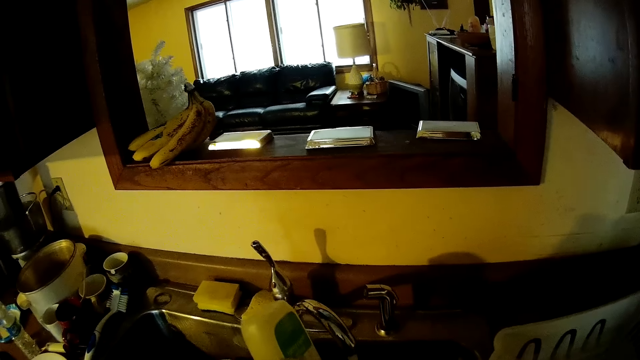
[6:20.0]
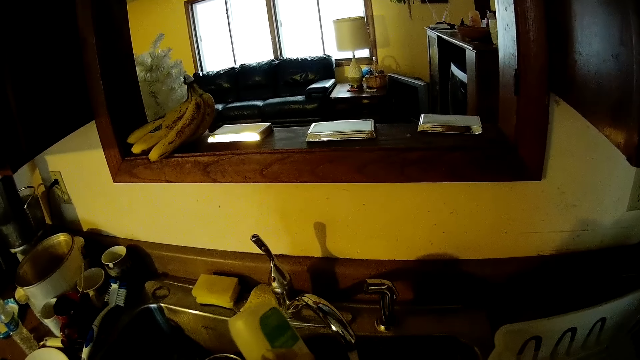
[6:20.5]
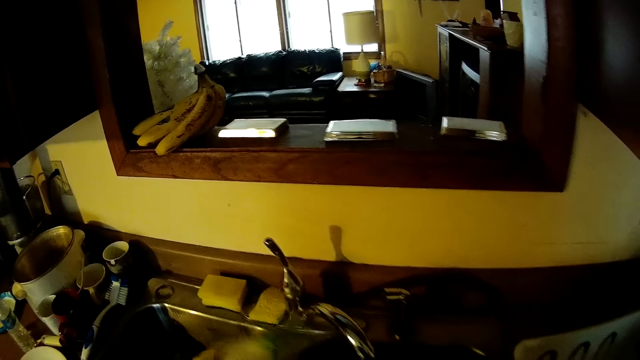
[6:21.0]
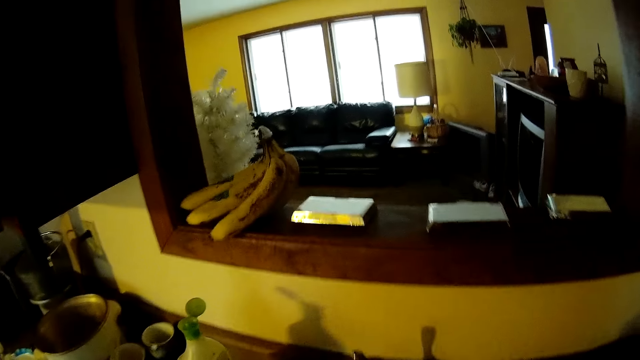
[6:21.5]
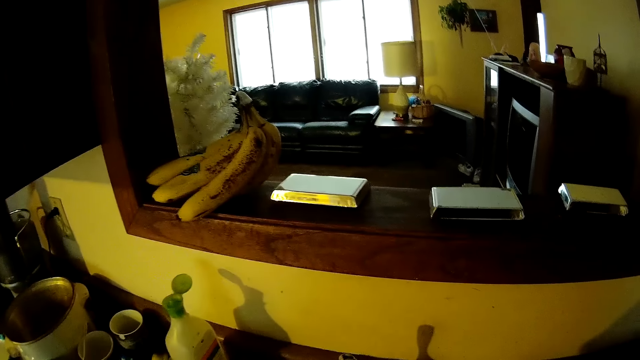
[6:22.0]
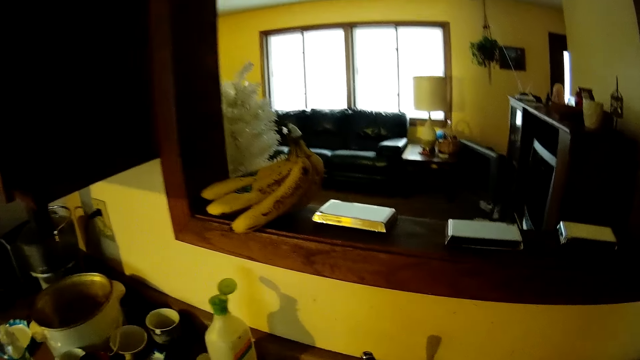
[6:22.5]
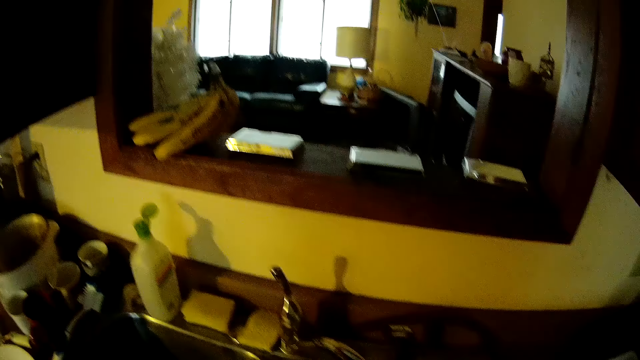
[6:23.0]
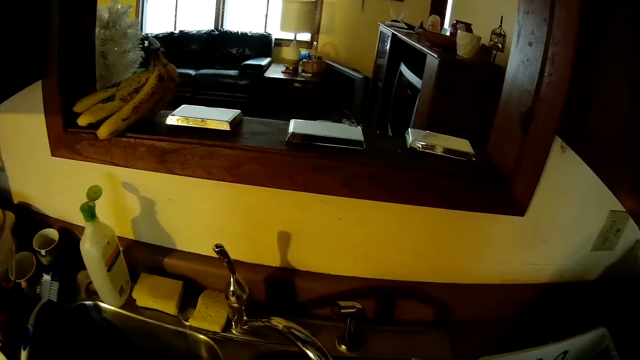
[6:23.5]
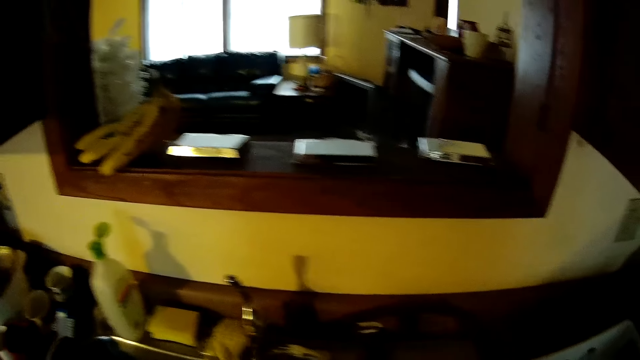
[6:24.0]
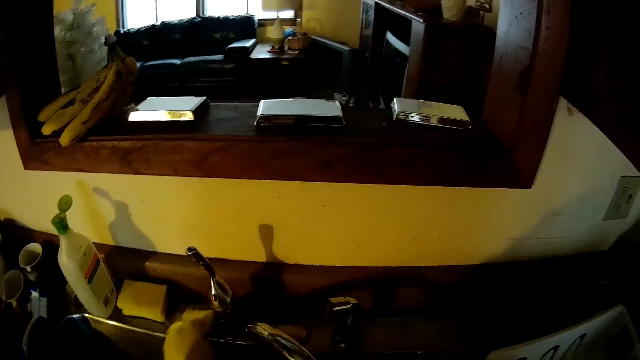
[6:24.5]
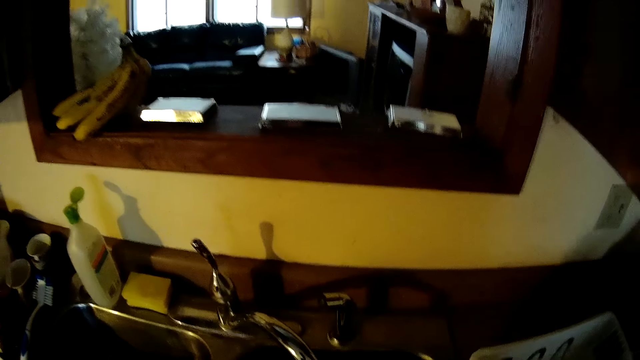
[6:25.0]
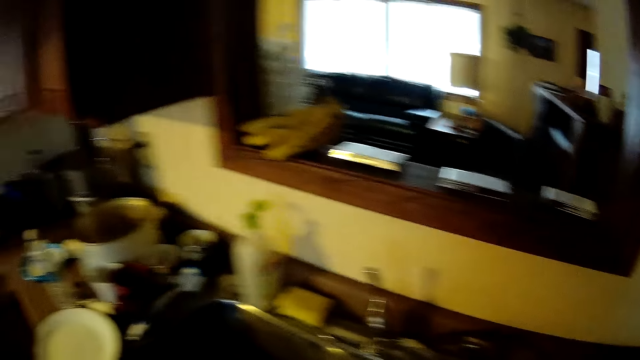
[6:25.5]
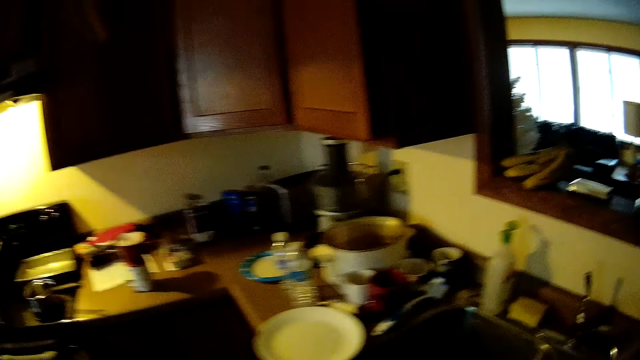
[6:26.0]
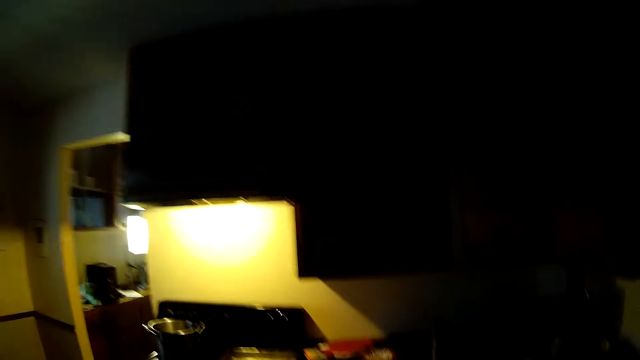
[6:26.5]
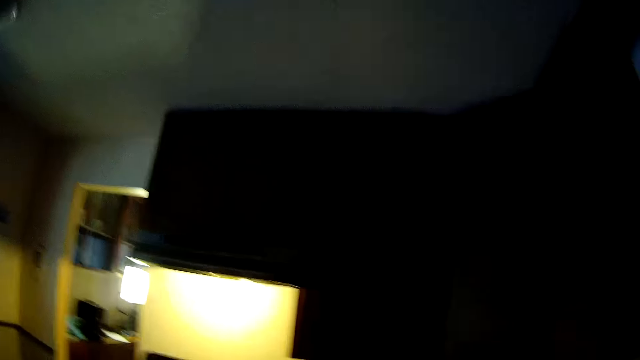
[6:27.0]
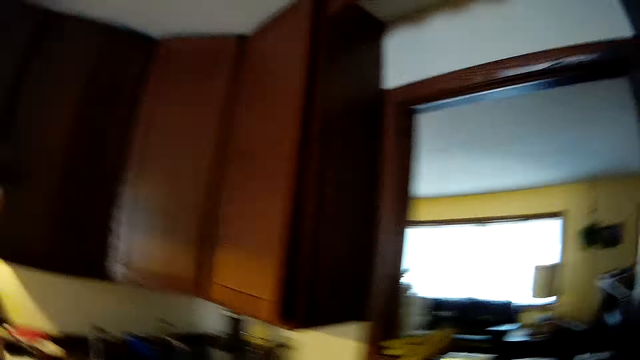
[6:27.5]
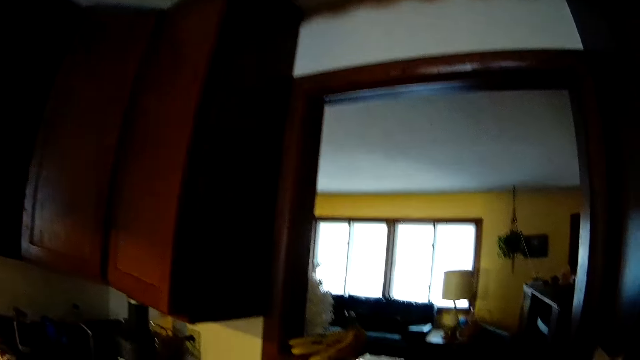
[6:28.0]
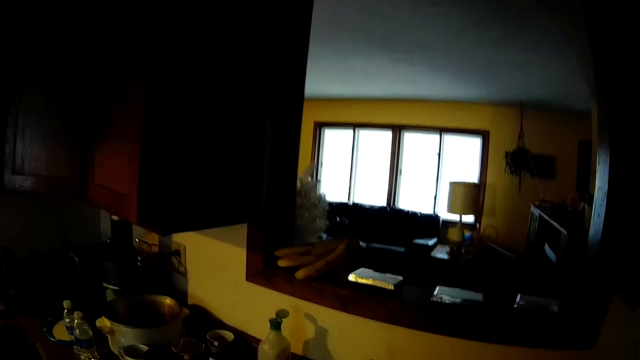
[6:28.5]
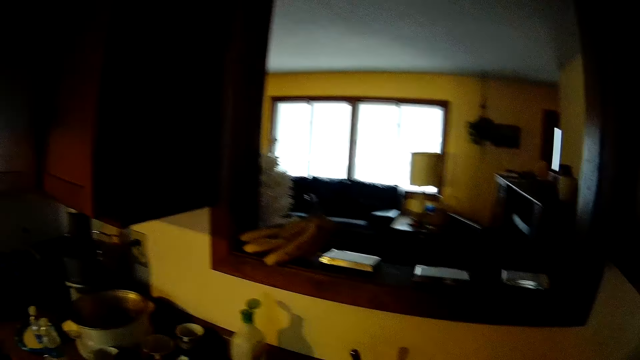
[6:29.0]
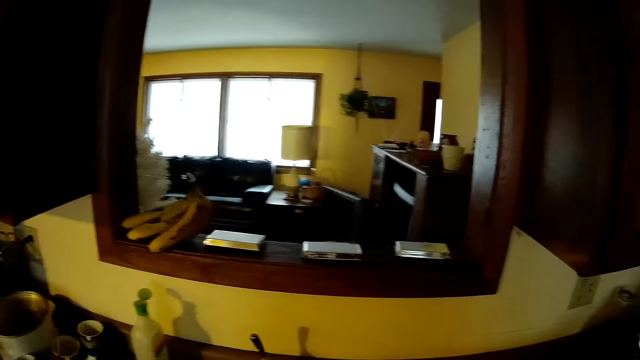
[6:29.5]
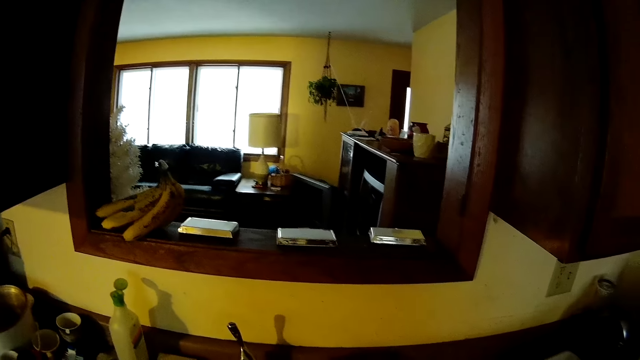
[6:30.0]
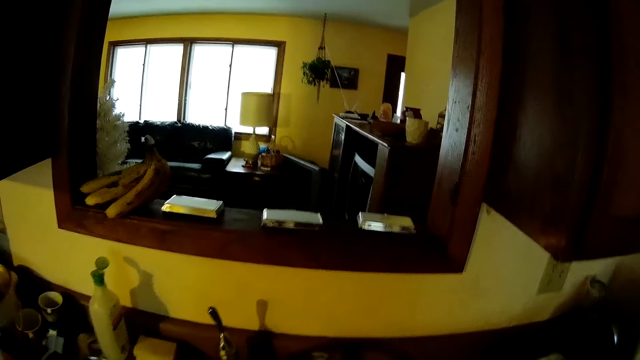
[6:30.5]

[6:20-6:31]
The camera wearer drops the soap on the sink. He returns the soap. He picks the sponge from the sink with his left hand. He walks around and moves his hair with his right hand.

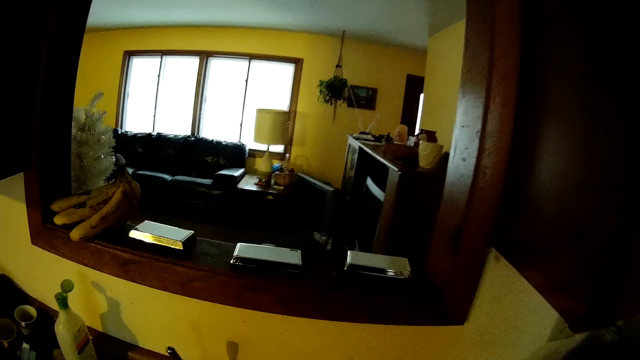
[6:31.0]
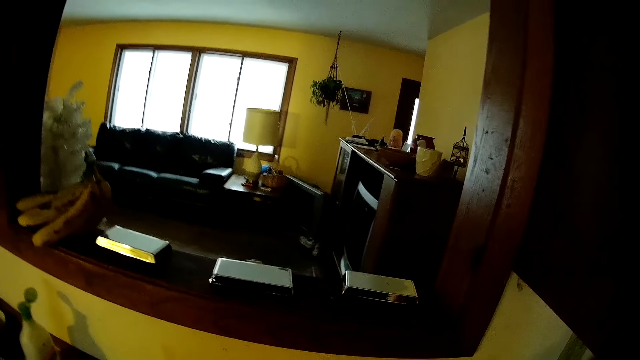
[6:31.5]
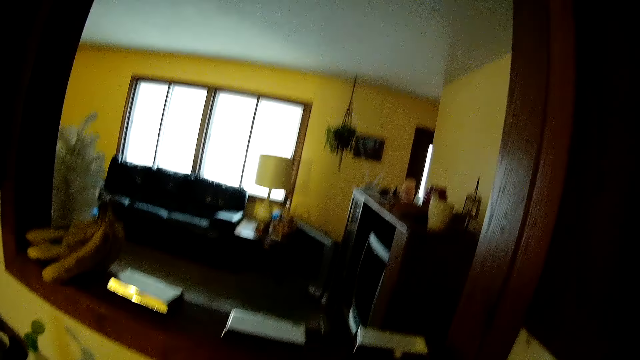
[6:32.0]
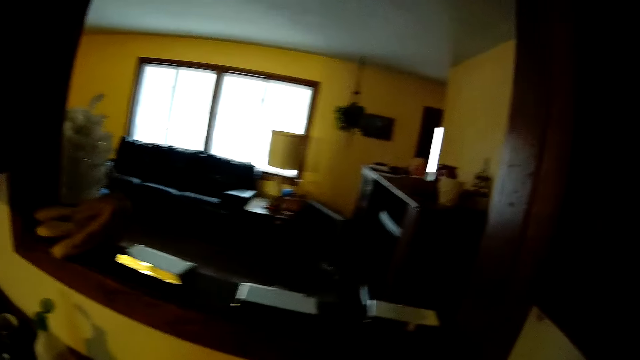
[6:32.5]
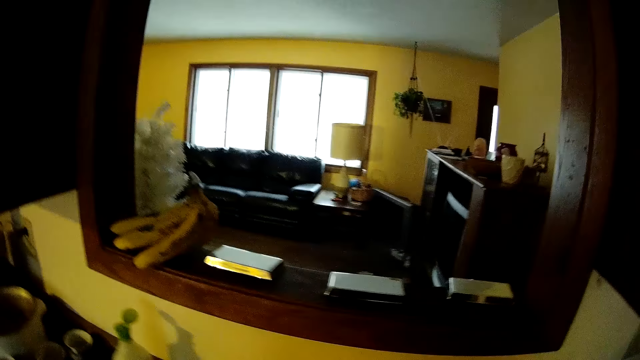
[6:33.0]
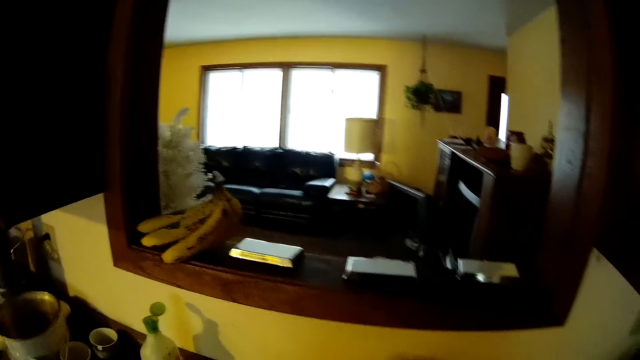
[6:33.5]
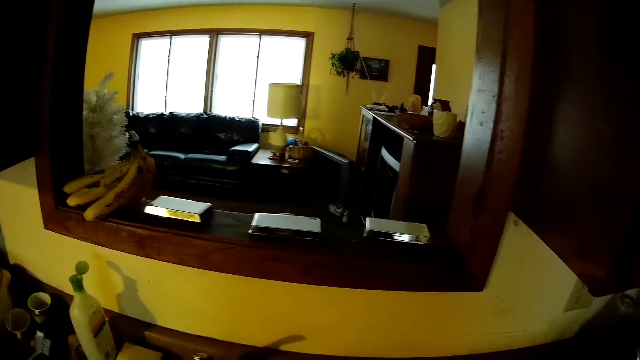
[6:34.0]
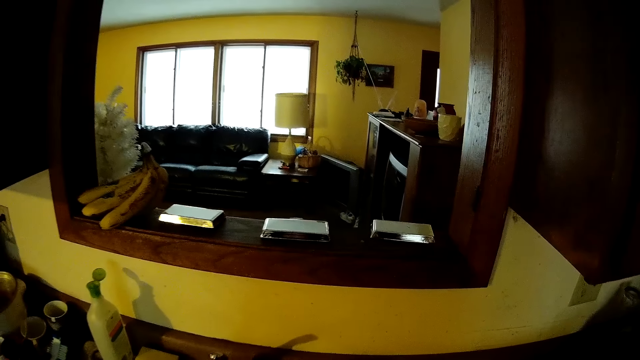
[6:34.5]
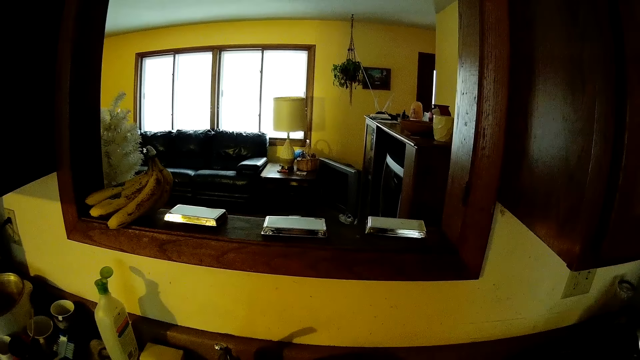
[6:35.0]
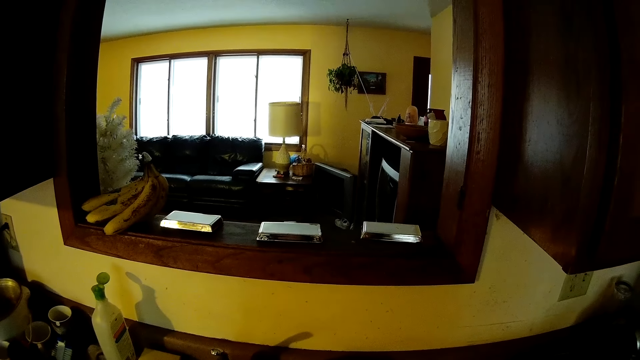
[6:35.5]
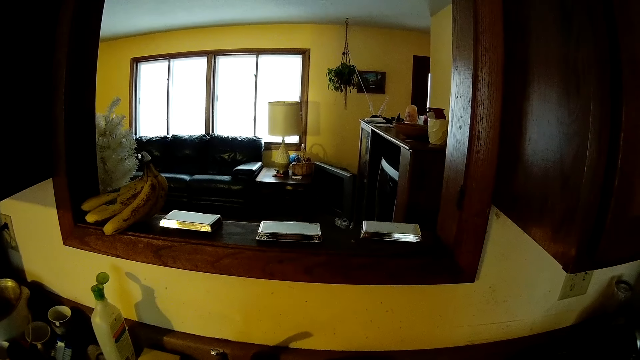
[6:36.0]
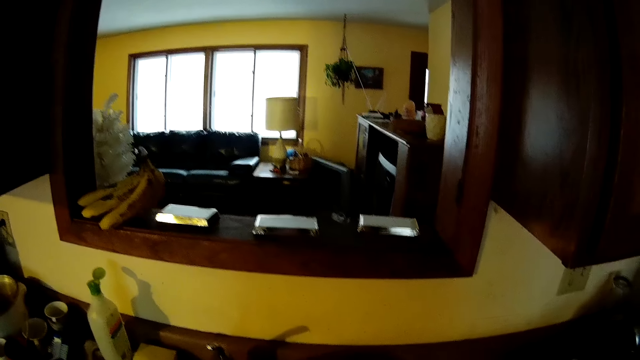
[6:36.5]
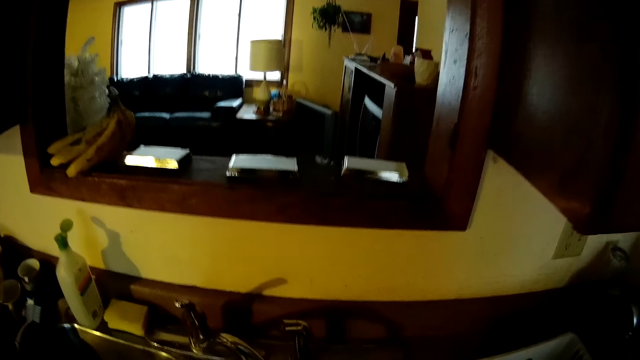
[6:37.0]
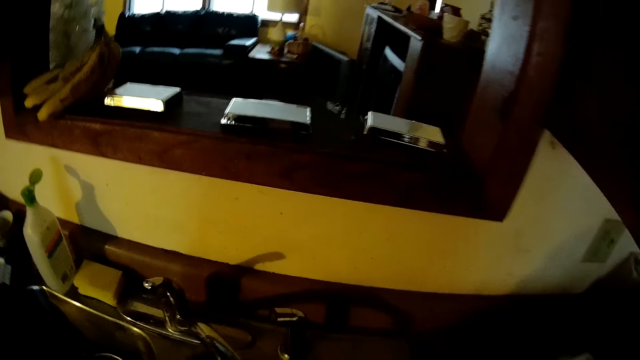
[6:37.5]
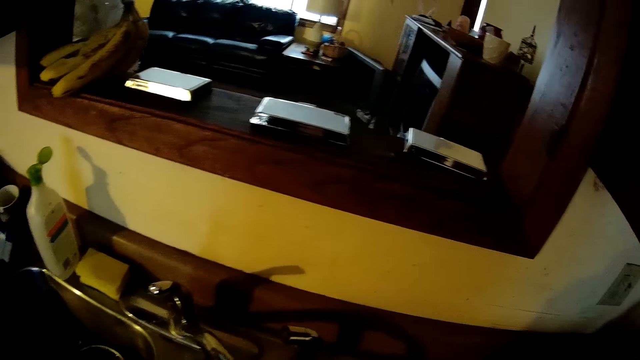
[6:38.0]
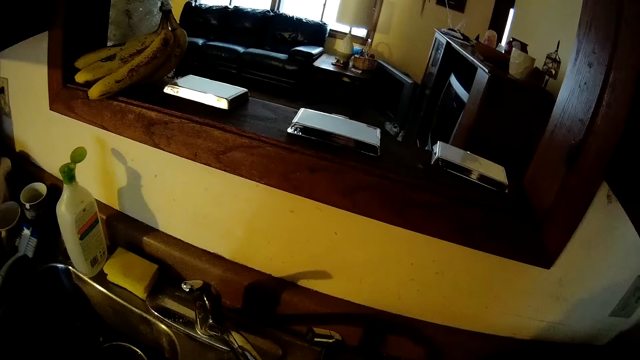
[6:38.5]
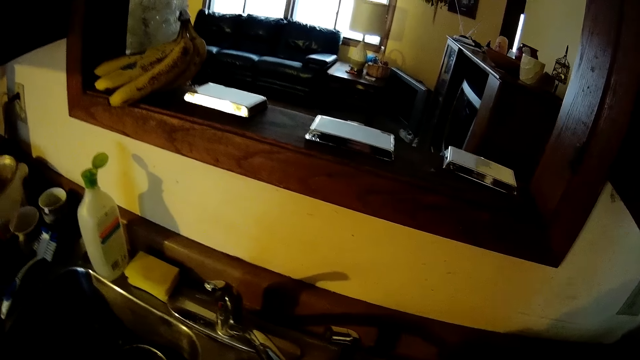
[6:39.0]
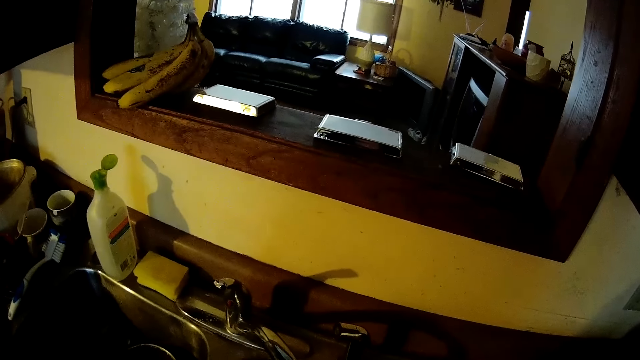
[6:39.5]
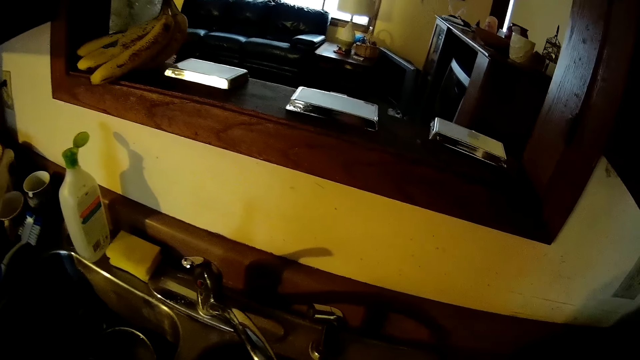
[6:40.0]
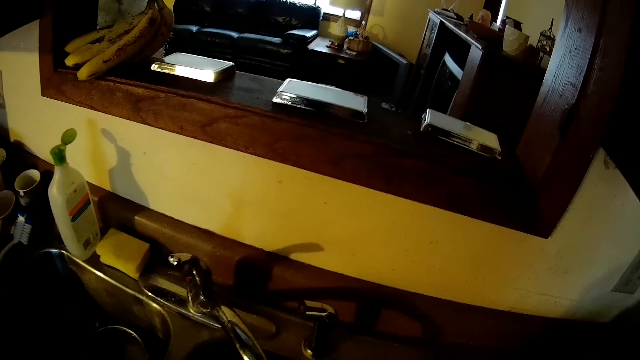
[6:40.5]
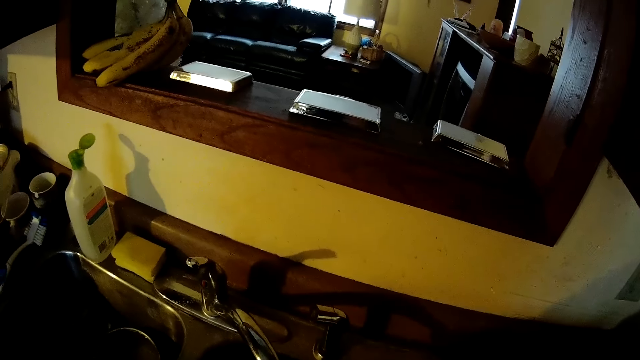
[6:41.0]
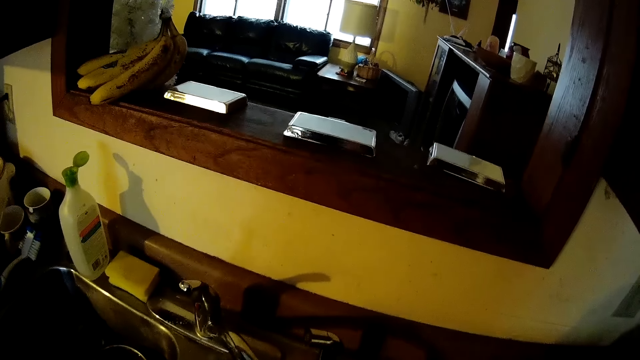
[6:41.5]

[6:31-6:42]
The camera wearer looks around. They wash the dish in the sink with the sponge.
